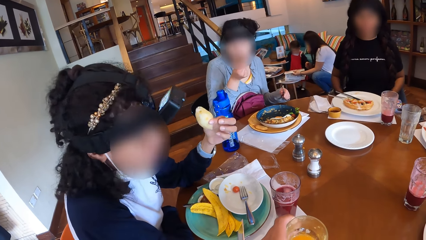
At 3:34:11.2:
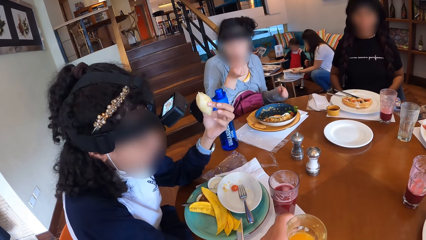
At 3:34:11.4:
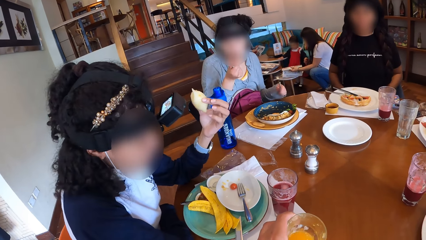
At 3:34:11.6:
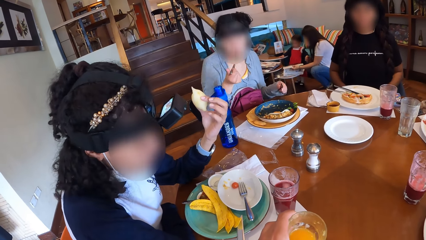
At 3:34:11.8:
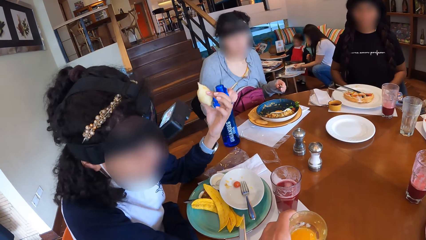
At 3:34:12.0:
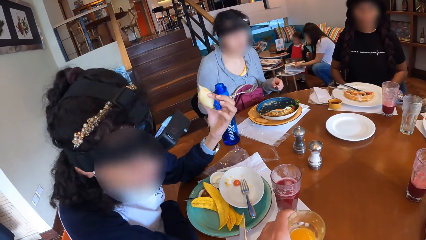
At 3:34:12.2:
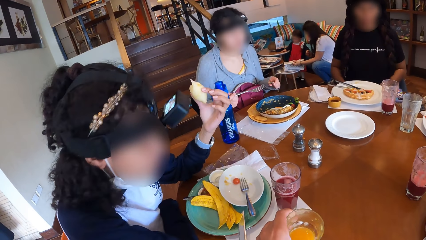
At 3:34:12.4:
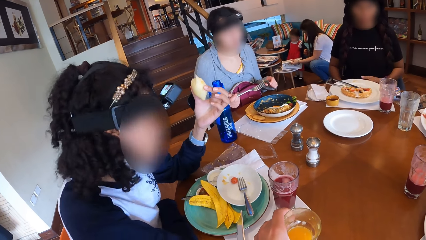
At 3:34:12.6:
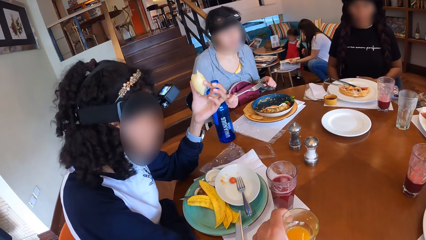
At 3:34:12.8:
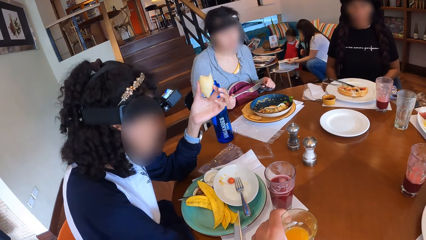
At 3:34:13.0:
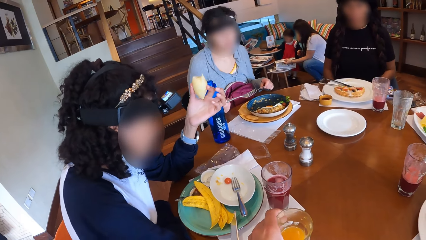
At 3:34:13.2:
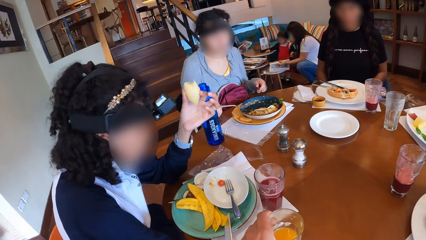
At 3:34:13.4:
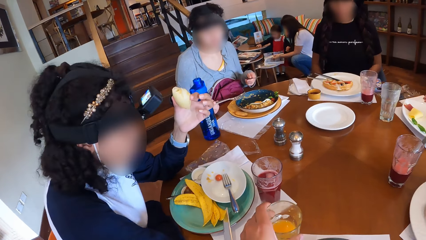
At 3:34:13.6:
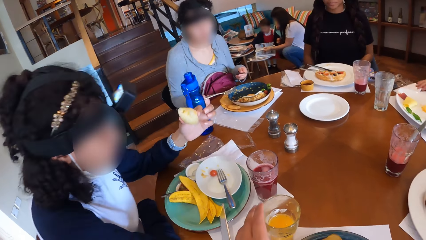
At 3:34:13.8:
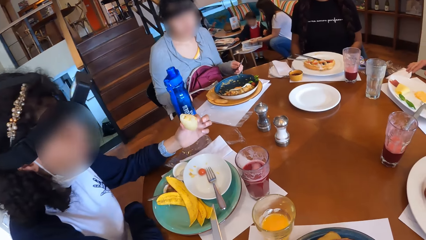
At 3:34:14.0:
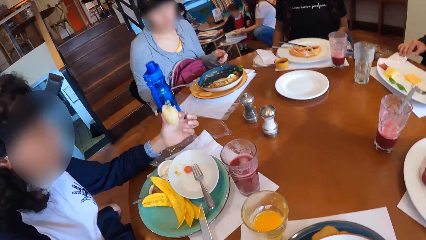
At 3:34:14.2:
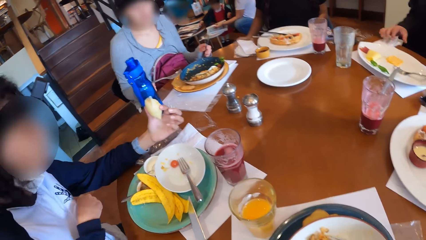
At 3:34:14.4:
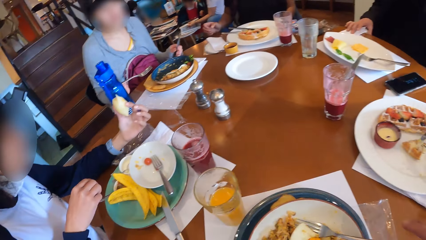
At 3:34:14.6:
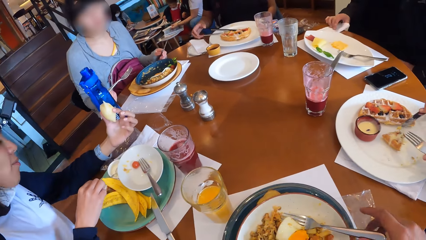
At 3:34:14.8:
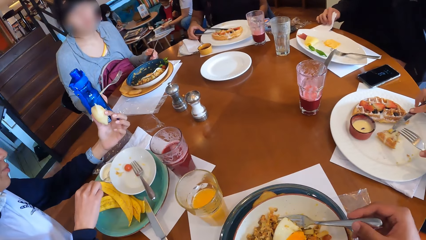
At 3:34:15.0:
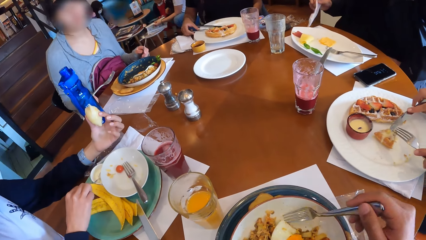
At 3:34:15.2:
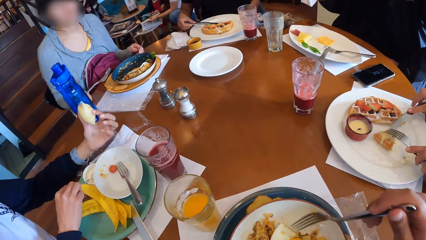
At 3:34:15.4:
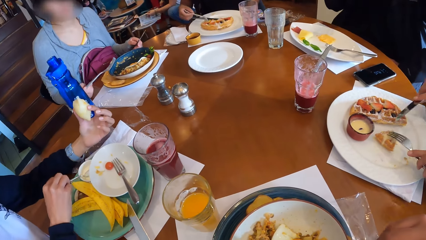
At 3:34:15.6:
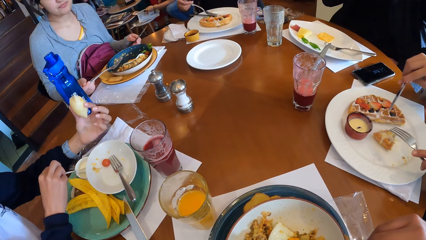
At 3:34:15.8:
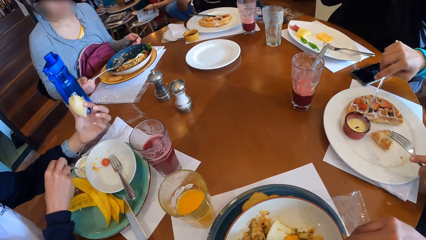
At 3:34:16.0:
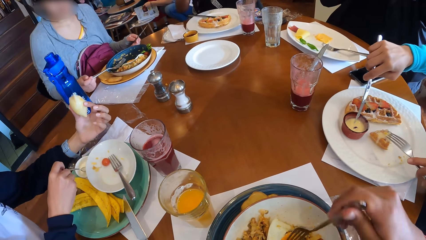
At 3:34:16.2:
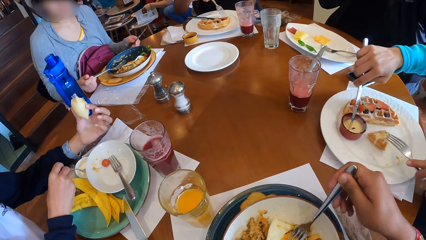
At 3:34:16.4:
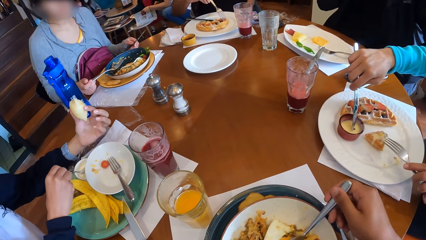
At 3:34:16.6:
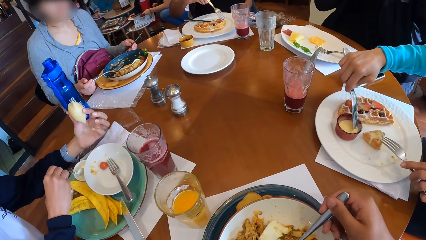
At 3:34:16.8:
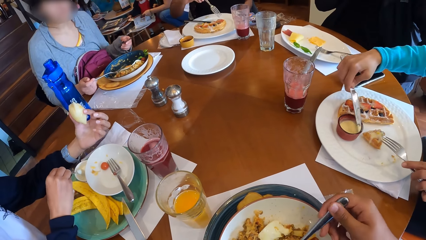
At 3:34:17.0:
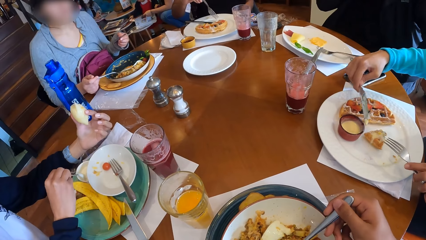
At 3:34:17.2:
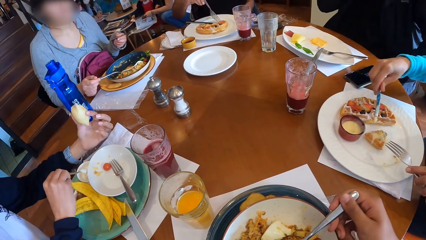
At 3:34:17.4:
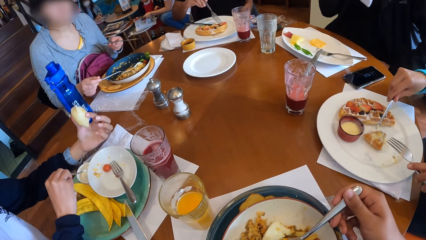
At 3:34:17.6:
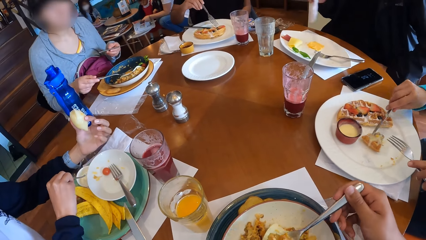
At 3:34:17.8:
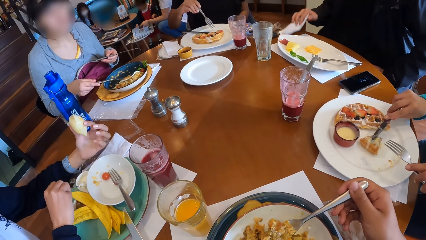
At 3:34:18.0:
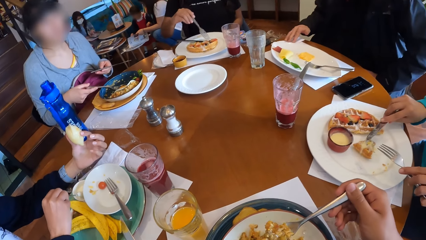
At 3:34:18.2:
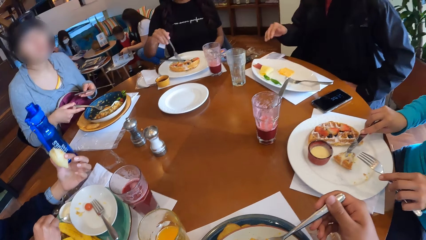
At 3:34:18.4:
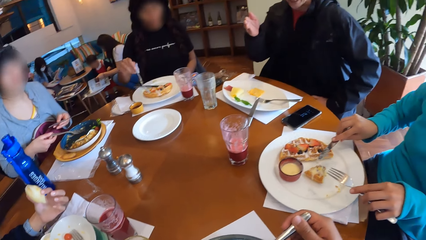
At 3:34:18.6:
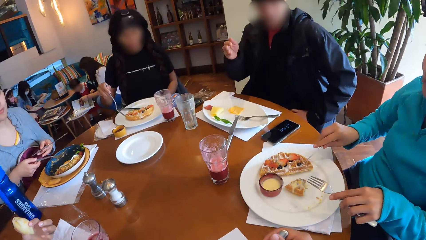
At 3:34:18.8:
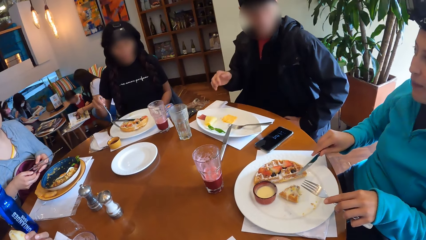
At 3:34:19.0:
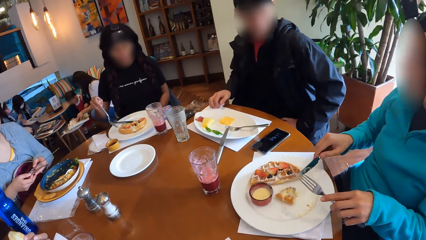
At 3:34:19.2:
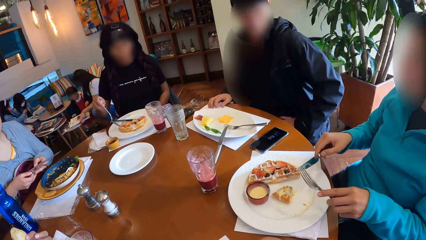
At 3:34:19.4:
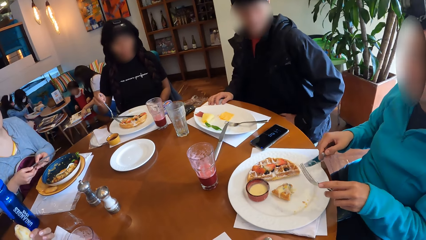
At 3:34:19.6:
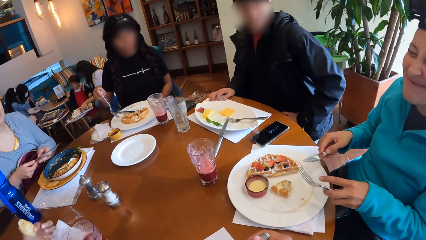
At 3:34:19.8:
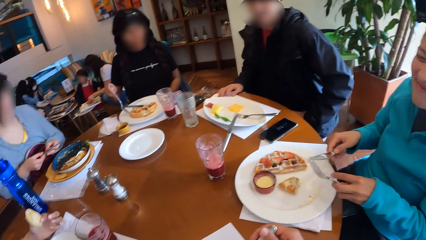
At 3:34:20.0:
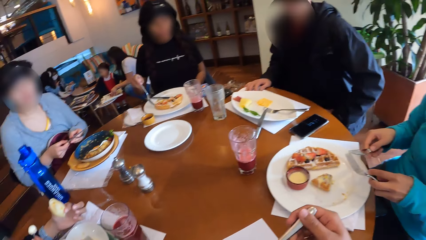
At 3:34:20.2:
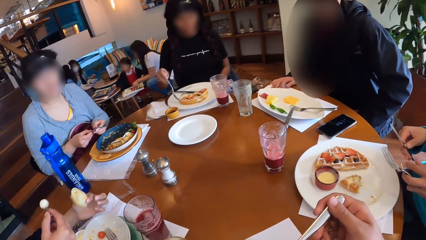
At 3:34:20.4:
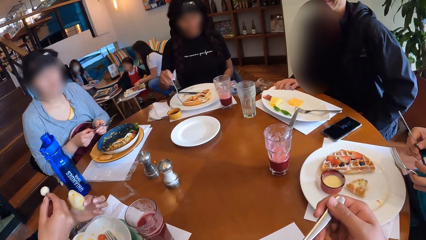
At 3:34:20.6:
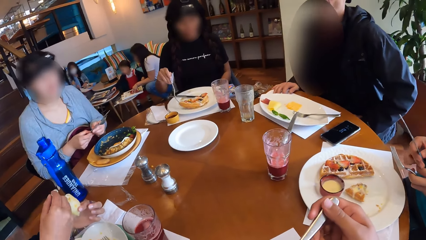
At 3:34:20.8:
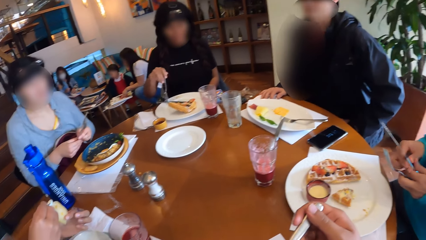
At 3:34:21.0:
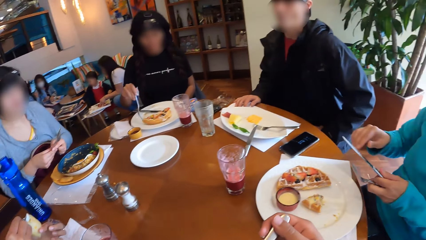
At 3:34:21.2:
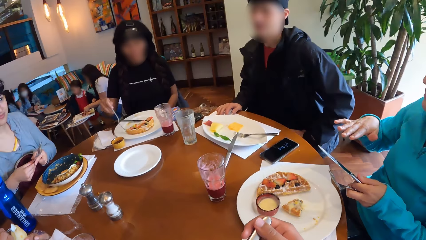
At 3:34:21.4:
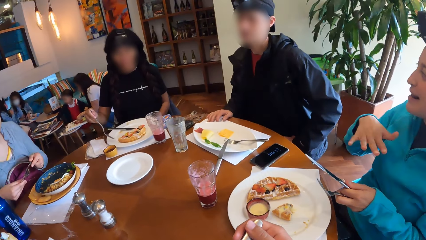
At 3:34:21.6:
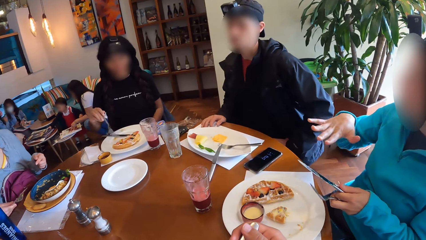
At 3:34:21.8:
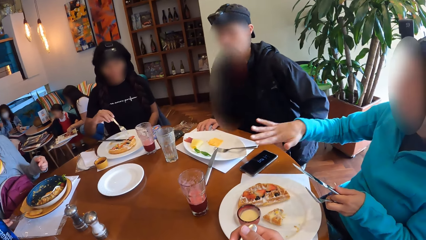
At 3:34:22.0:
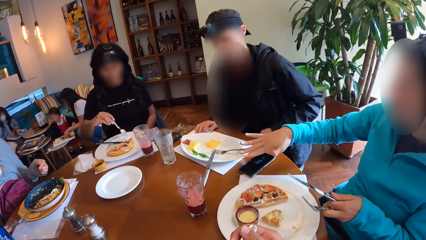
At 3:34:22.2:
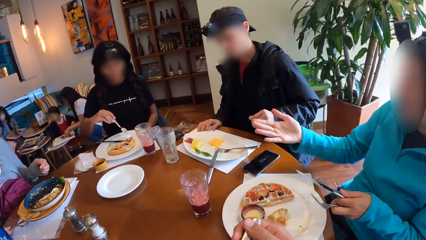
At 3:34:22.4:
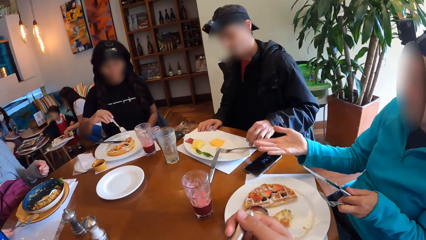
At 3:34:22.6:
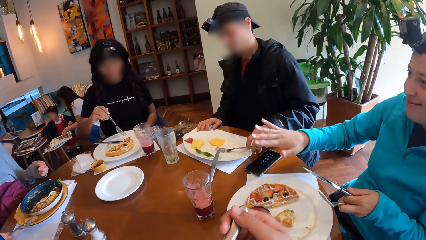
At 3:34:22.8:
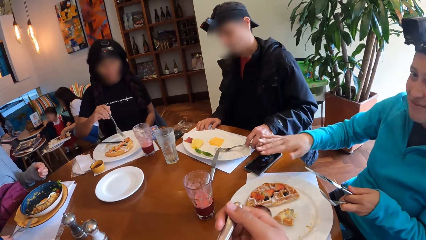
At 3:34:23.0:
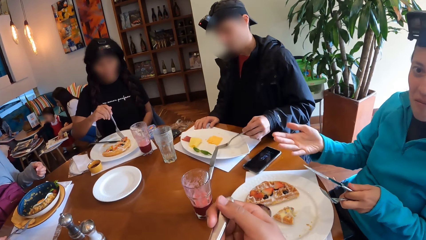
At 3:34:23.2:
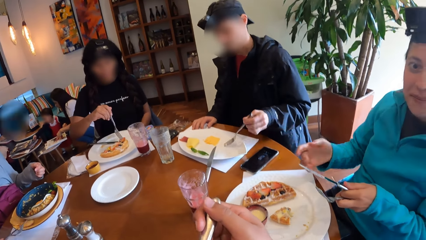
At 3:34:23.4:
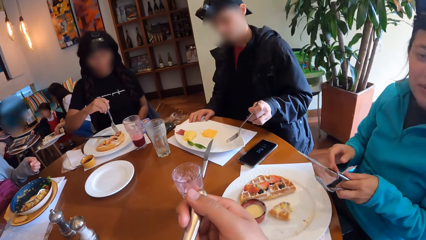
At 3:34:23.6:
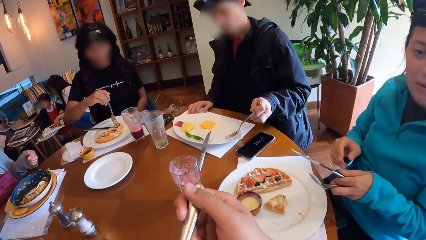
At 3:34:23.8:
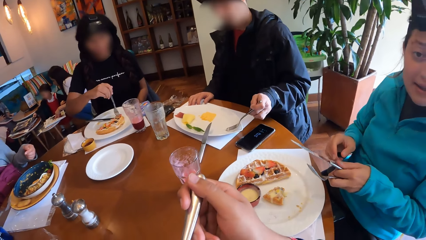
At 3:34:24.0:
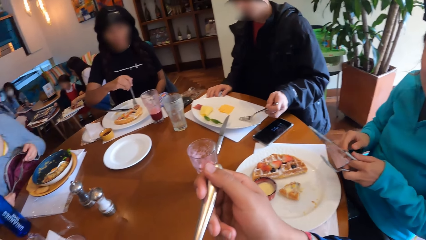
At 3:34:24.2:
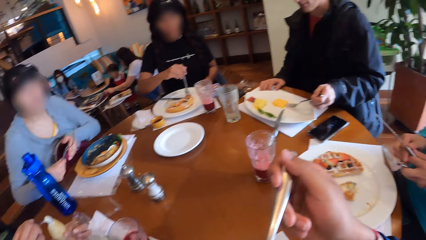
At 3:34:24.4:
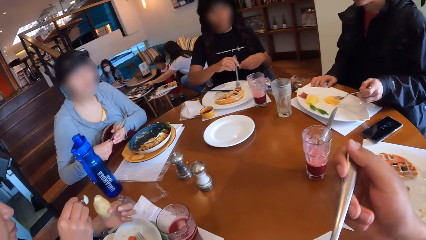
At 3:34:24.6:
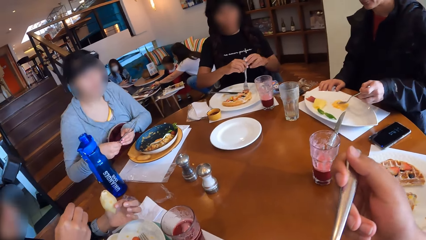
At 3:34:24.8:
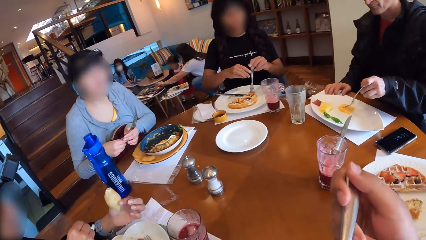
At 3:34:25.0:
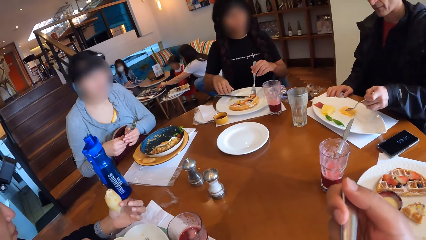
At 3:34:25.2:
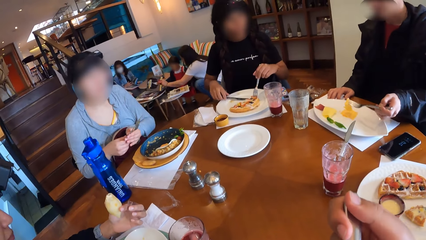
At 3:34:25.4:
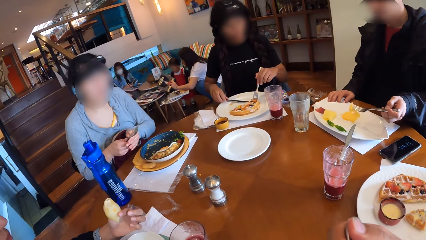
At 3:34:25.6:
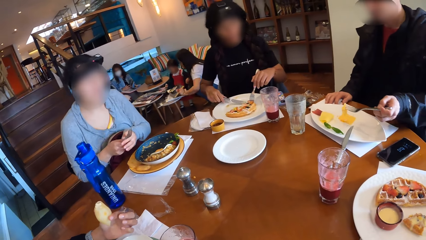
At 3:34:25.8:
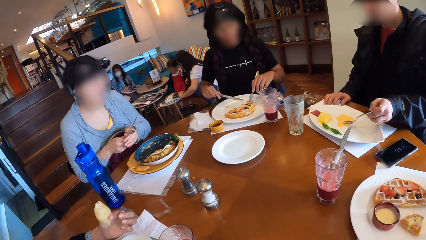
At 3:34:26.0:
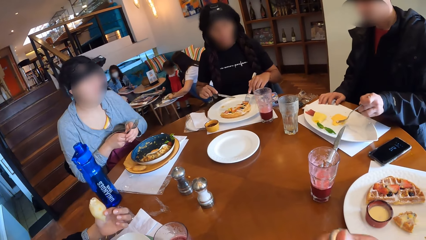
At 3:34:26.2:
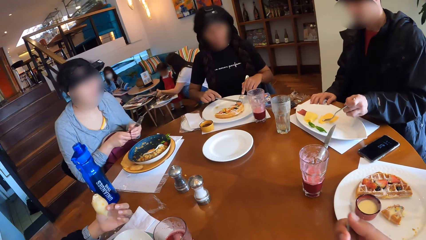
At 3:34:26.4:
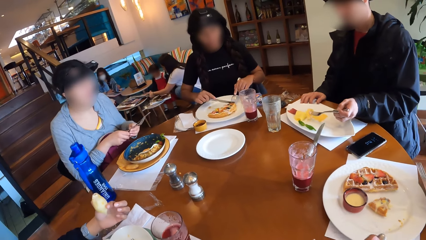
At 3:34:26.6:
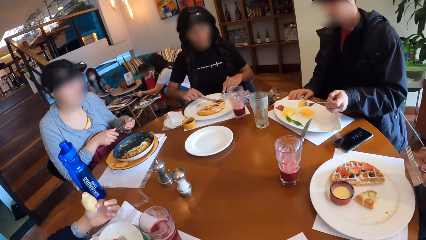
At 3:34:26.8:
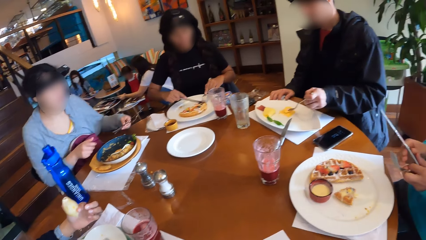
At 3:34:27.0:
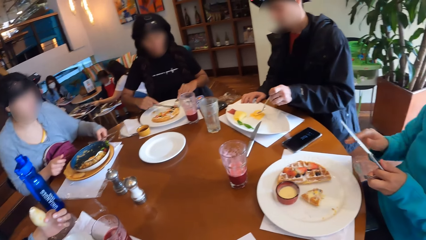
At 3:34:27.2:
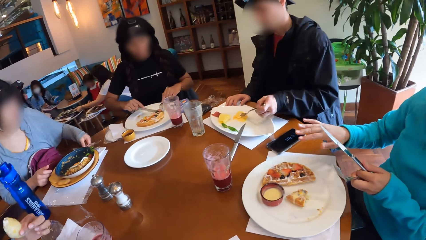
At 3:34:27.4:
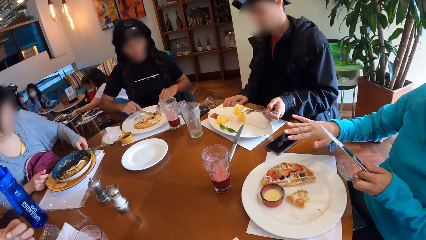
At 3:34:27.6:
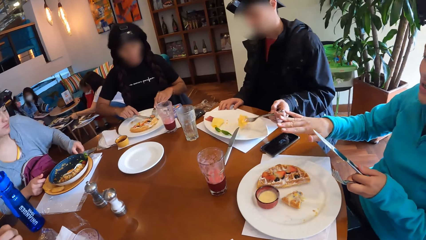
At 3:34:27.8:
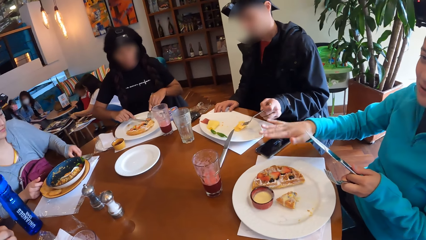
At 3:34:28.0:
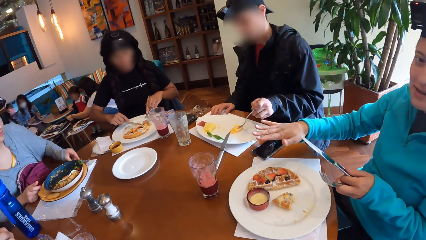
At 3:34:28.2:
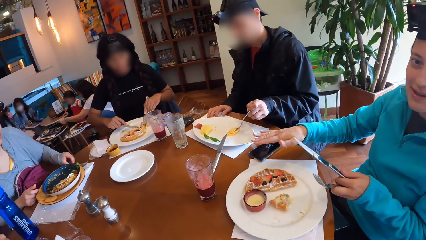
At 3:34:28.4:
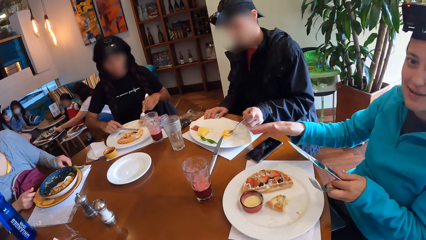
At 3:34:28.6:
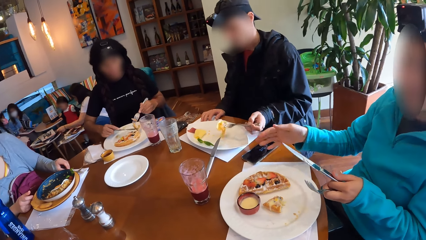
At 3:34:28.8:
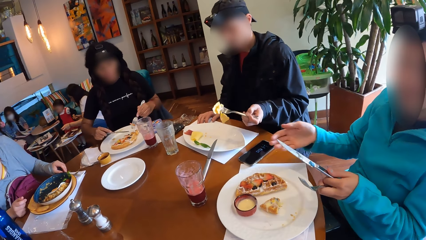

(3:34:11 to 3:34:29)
The camera wearer puts the juice on the table. A woman interacts with another woman. A man picks a serviette from the table with his right hand. The second woman picks a fork from the plate with her right hand. The first woman picks up the spoon from the saucer with her right hand. The camera wearer eats food. A third woman adds cream from the cup on the waffles with the table knife in her right hand. The man drops the serviette on the table with his right hand. A fourth woman interacts with the third woman. The camera wearer looks around. The third woman passes the table knife in her right hand to her left hand. The first woman puts cream into the pie in her left hand with the spoon in her right hand. The third woman waves her right hand. The camera wearer eats food. The second woman picks a piece of waffle with the fork in her right hand. The third woman interacts with the camera wearer. The man picks up the fork from the plate on the table with his left hand. The fourth woman passes the table knife and fork to her left hand. The second woman passes the fork in her right hand to her left hand, and picks the table knife from the plate with her right hand. The man picks a fruit from the plate on the table with the fork in his left hand. The second woman cuts the waffle on the plate with the table knife in her right hand. The fourth woman drops the table knife and fork on the table with her left hand. The second woman picks a piece of waffle from the plate with the fork in her left hand.
